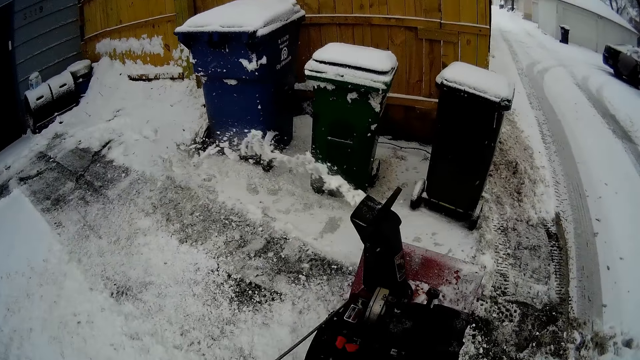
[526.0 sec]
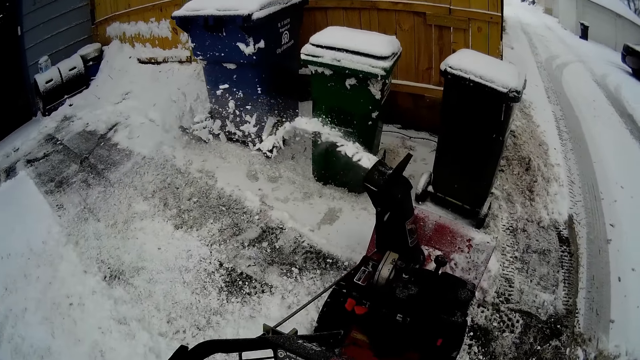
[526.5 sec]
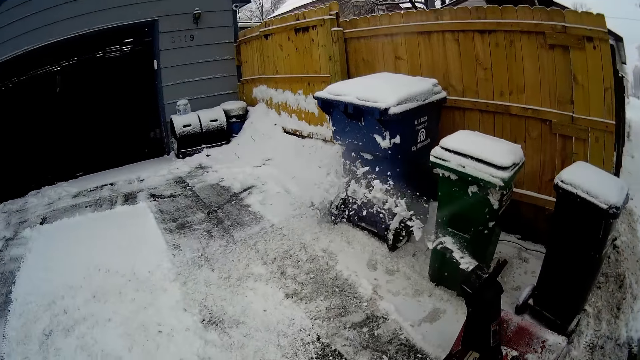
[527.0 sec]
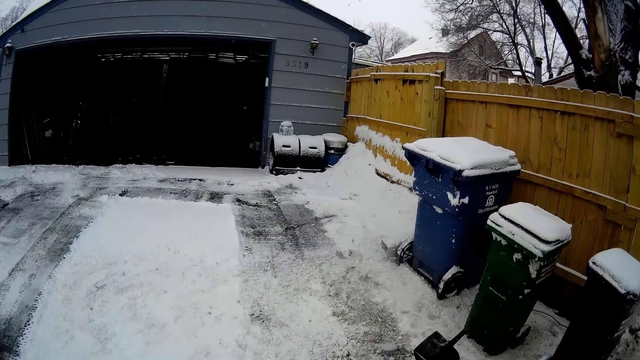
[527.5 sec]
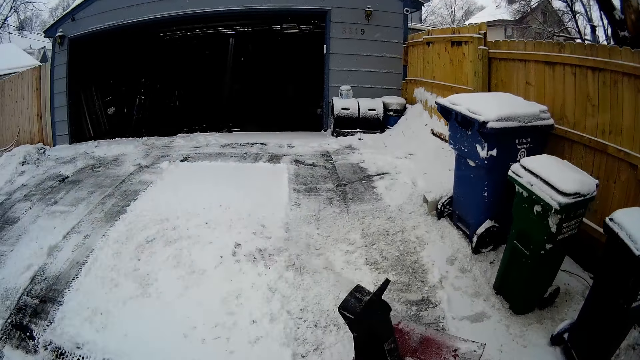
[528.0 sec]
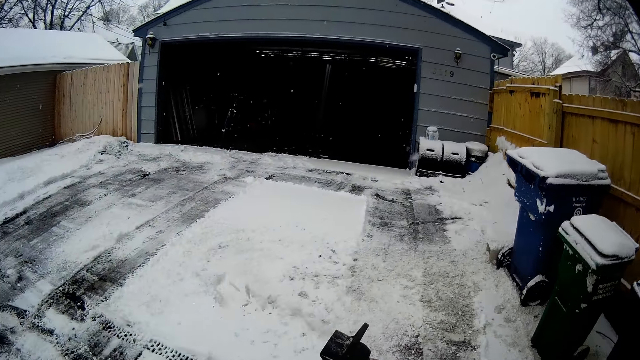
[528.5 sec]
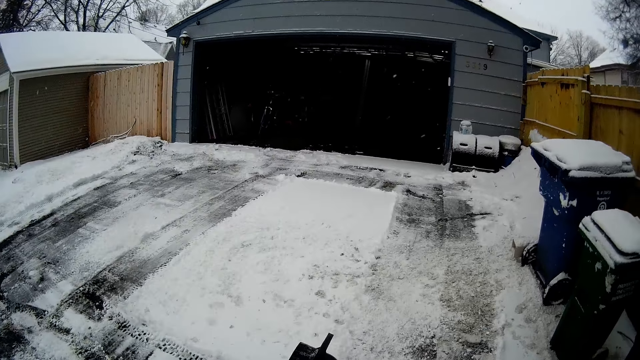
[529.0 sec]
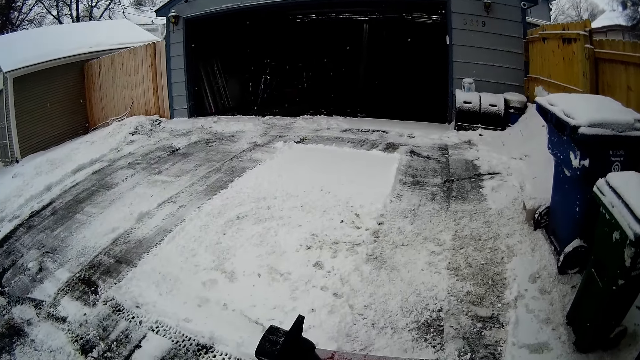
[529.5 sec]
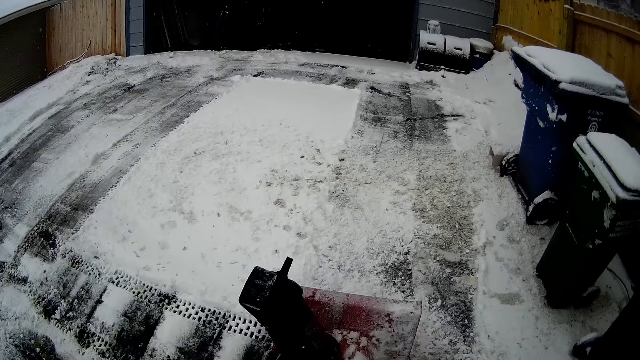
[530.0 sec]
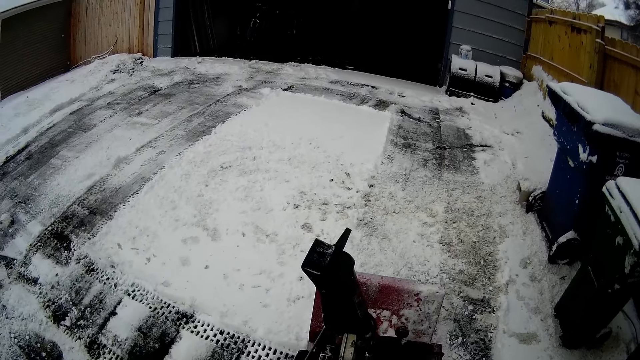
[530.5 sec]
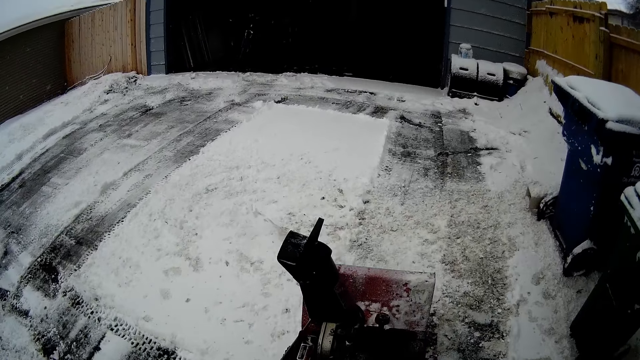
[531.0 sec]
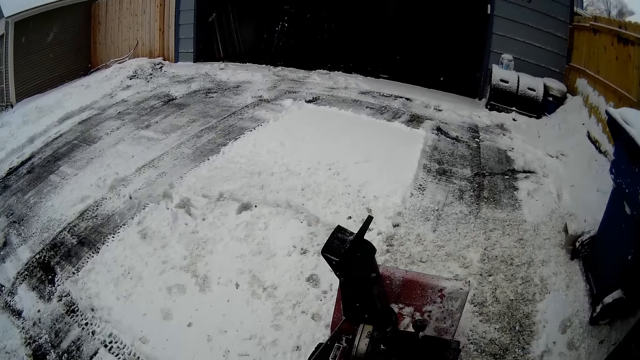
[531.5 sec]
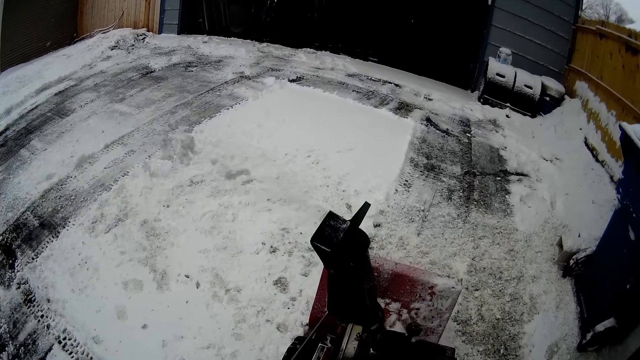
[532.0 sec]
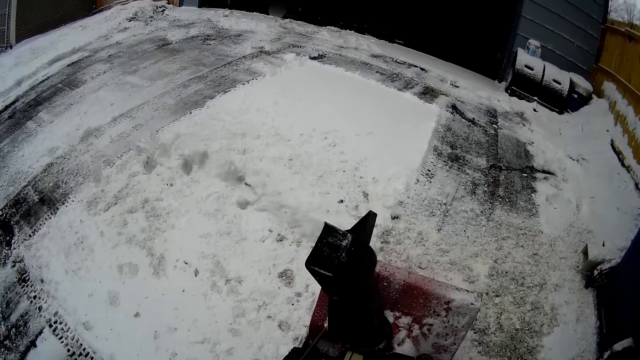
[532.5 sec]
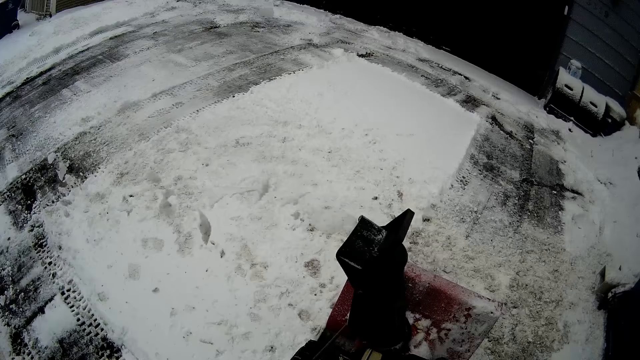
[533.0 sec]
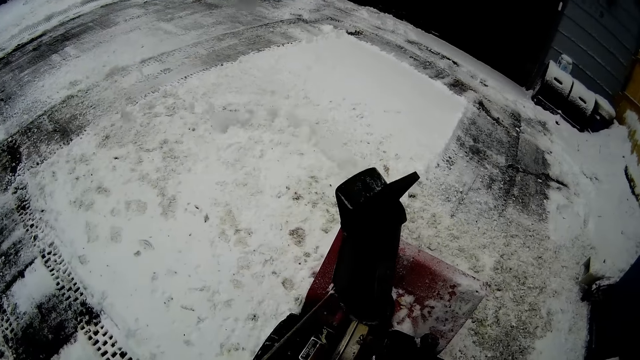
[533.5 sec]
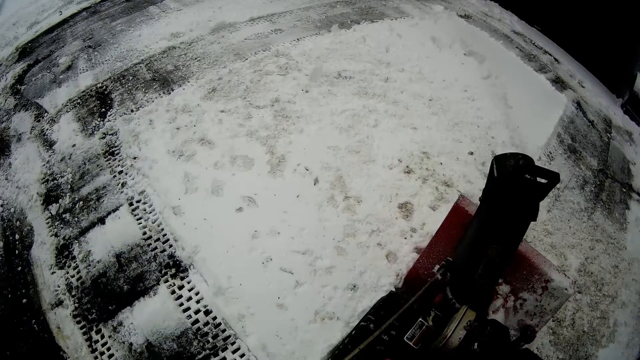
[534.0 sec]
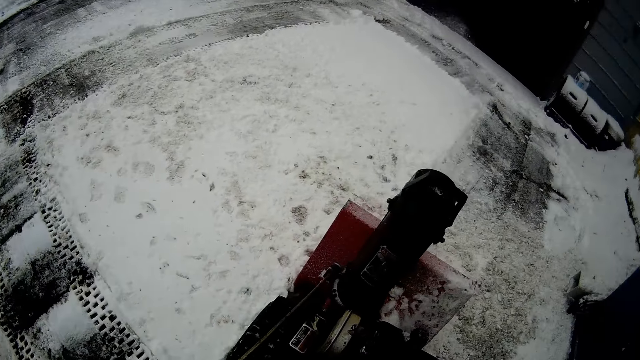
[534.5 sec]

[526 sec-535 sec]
The camera wearer turns around the area. They blow snow with a snow mini skid.

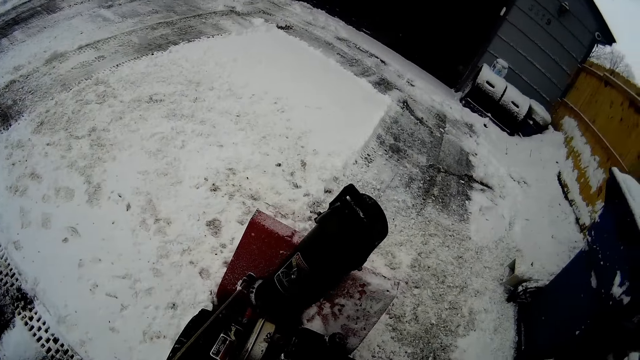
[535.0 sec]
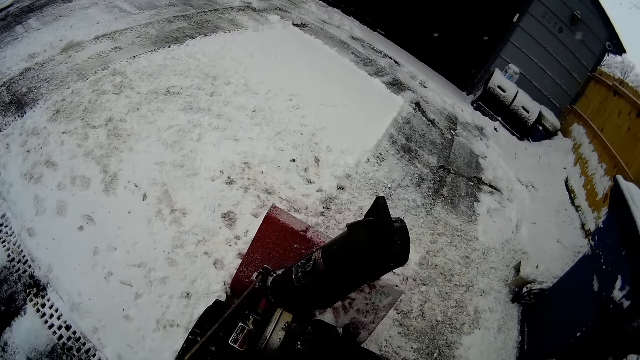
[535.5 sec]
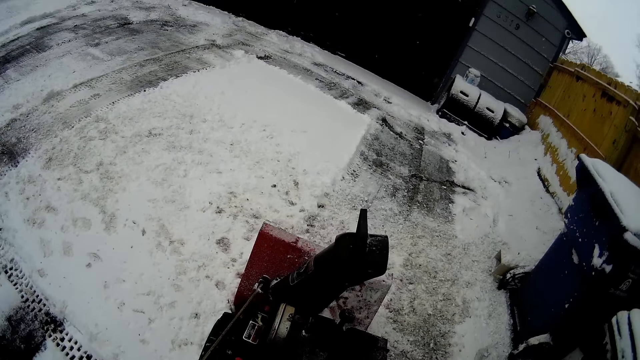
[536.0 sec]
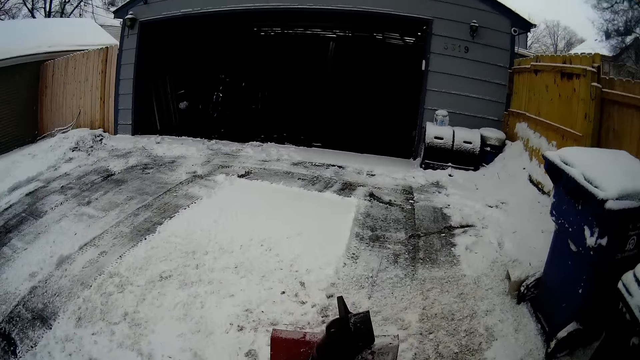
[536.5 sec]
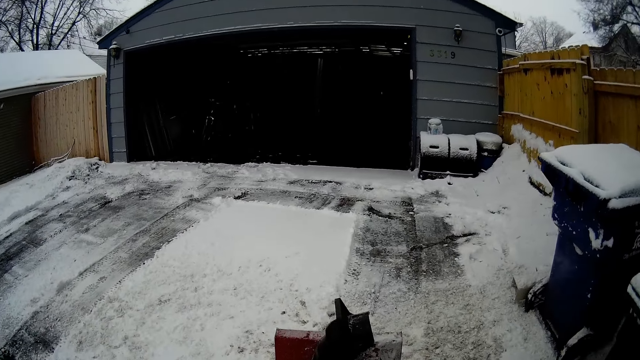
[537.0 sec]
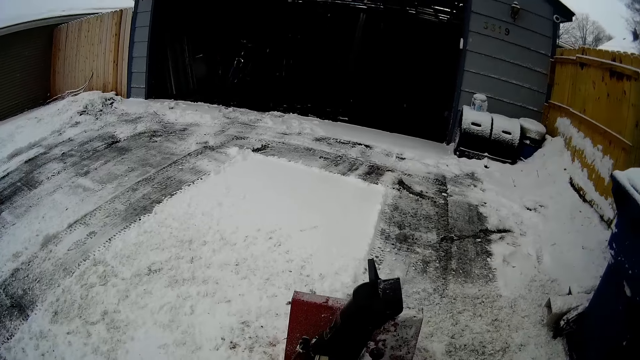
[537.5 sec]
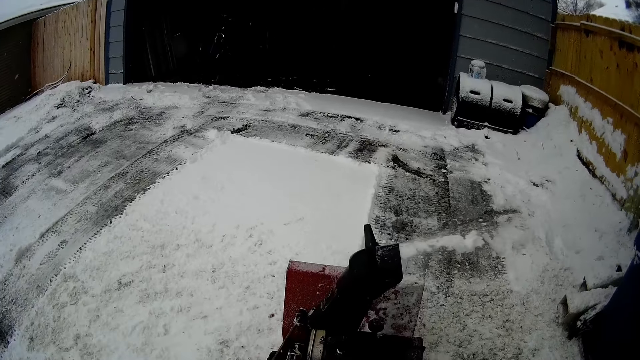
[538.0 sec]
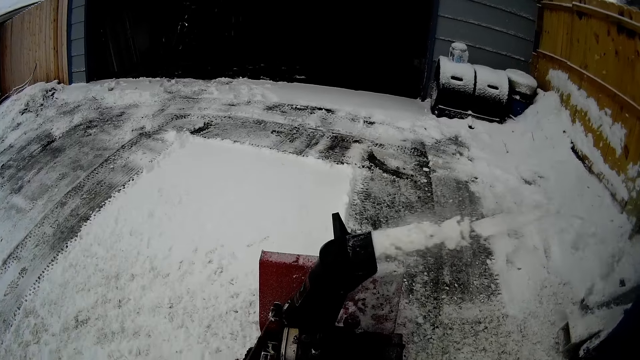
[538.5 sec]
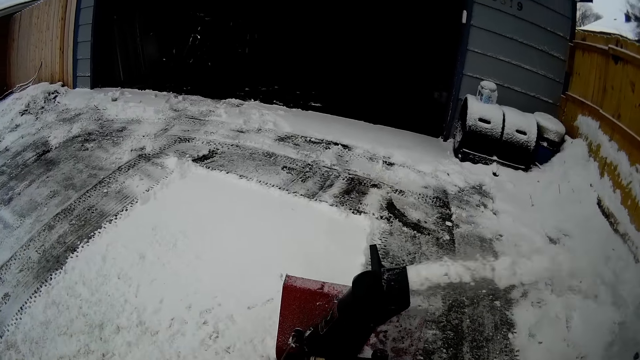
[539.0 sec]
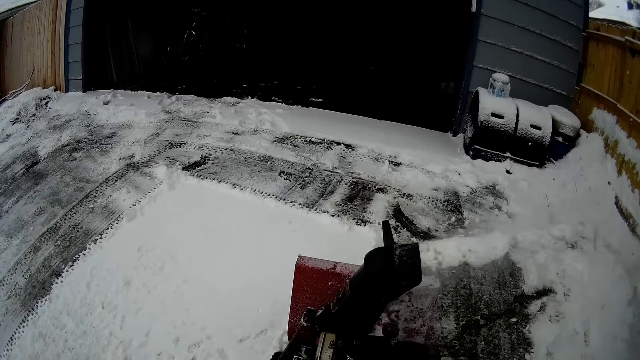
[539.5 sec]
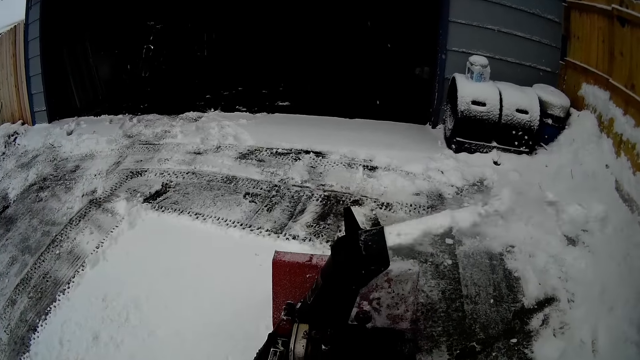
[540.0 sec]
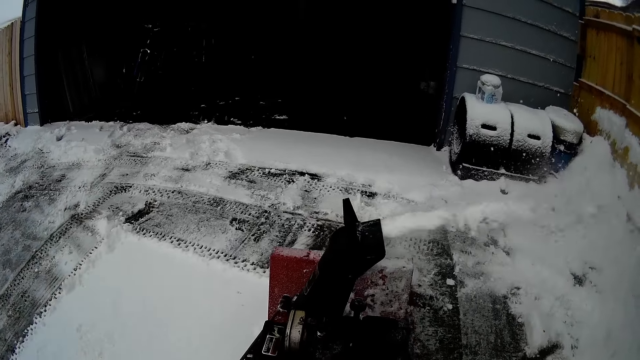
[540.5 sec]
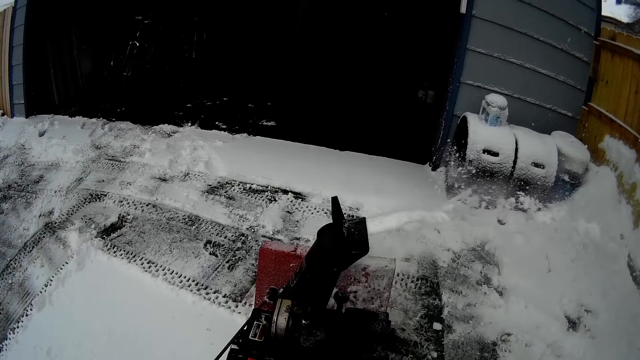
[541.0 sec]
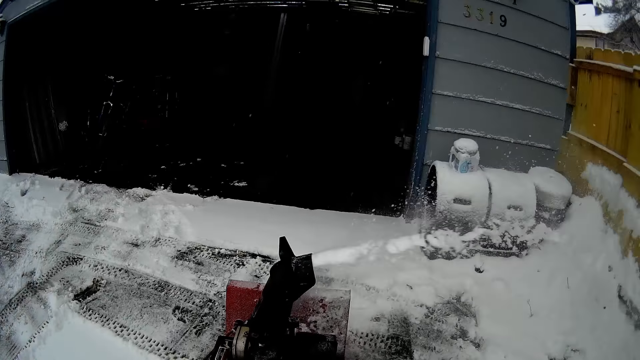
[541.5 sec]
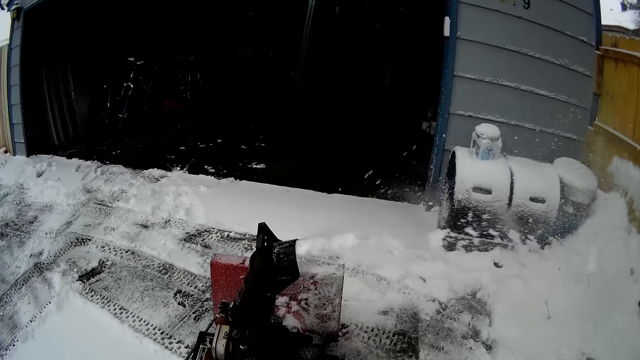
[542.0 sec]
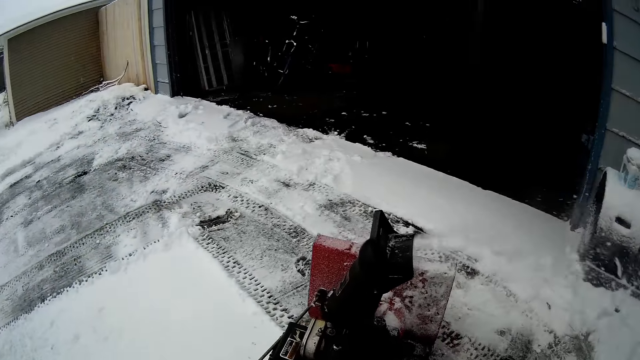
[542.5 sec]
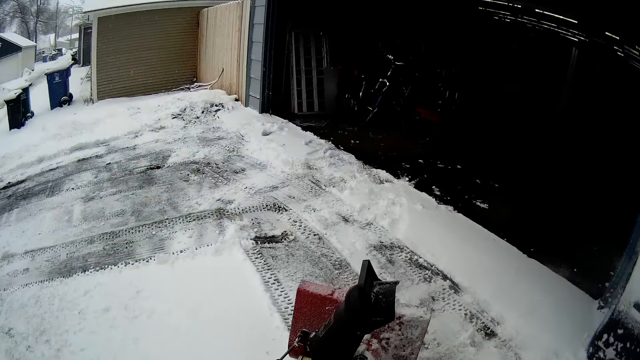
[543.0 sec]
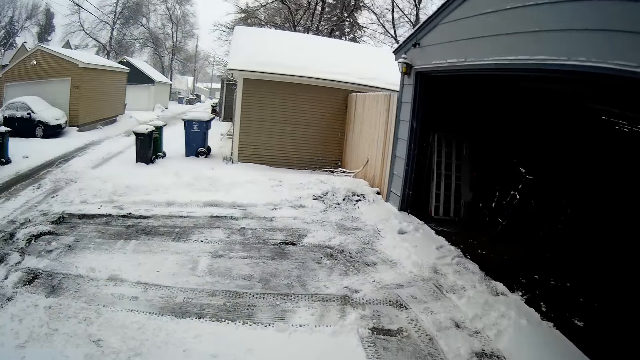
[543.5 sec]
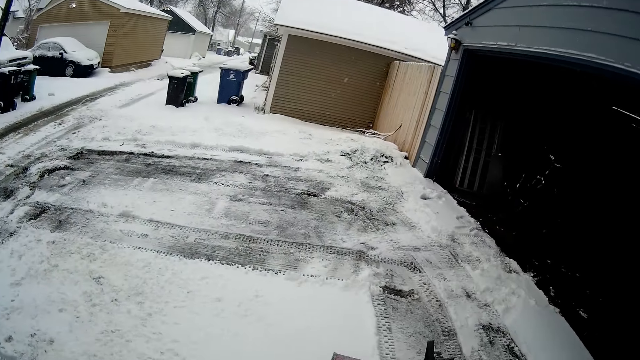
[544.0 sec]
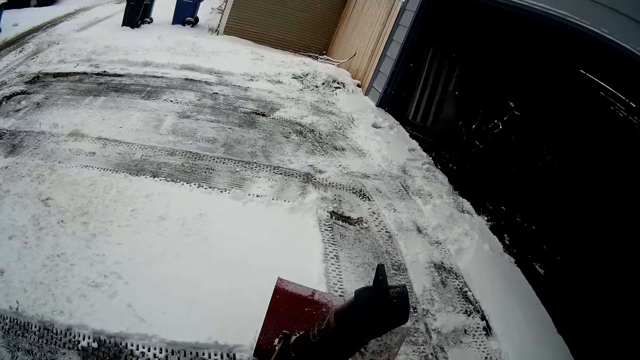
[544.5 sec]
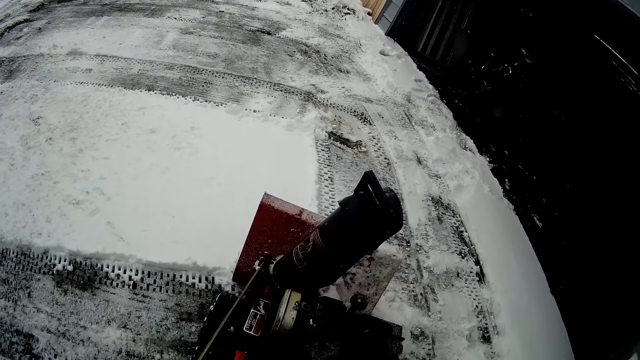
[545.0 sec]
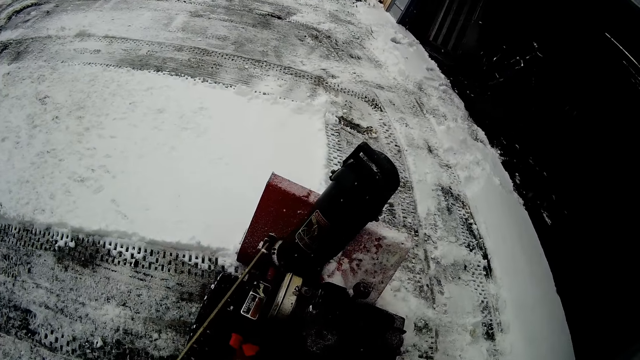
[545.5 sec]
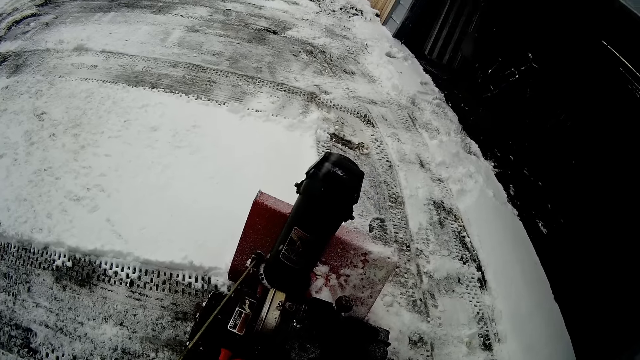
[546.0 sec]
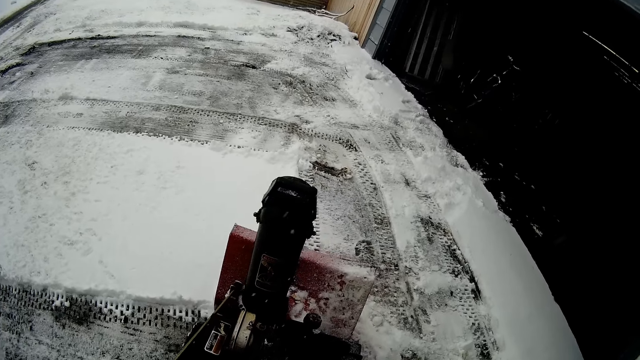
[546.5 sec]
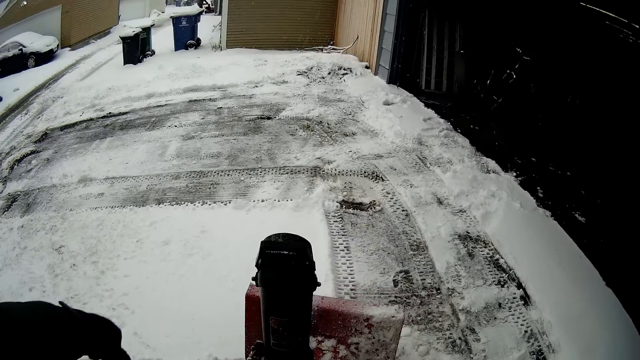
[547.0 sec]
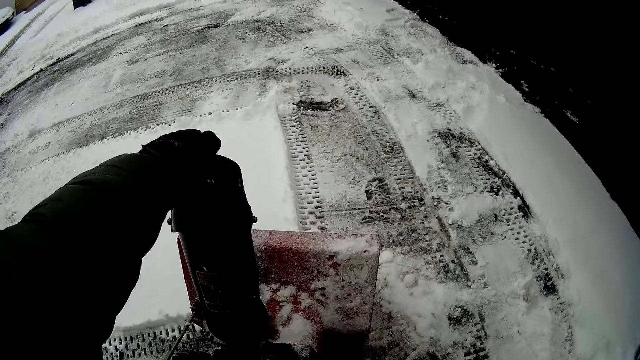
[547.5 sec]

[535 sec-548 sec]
The camera wearer looks around the area. They blow snow with a snow mini skid. They turn around the area.
